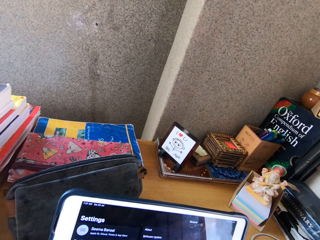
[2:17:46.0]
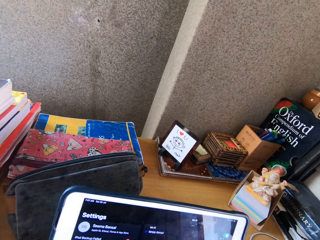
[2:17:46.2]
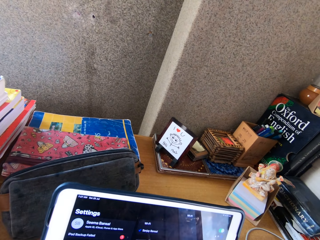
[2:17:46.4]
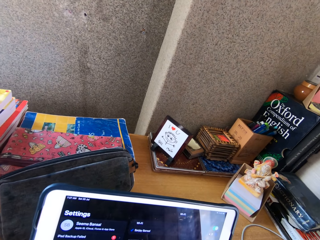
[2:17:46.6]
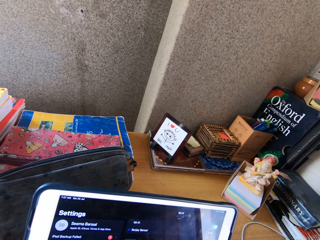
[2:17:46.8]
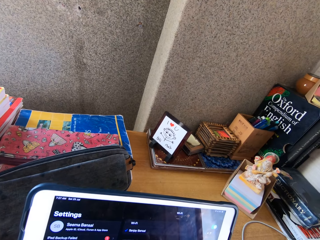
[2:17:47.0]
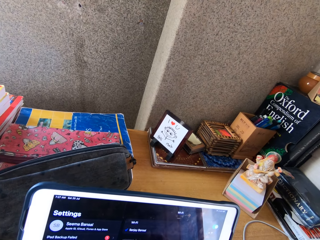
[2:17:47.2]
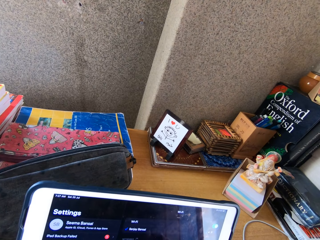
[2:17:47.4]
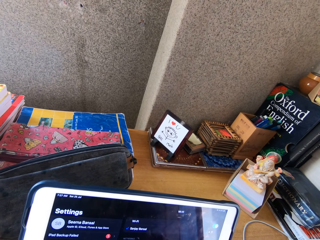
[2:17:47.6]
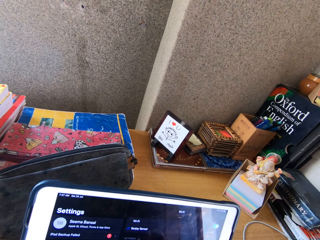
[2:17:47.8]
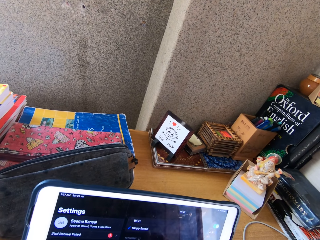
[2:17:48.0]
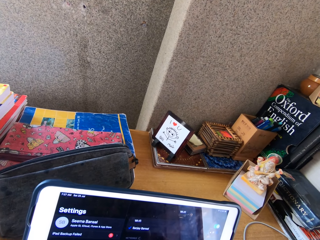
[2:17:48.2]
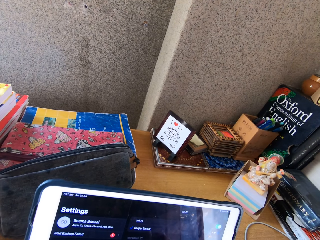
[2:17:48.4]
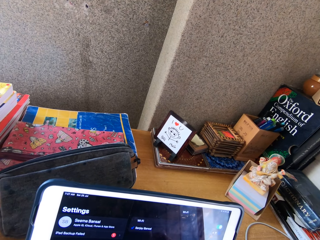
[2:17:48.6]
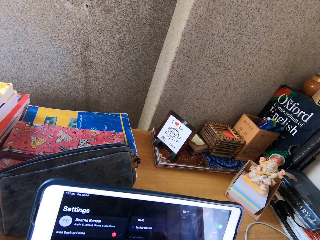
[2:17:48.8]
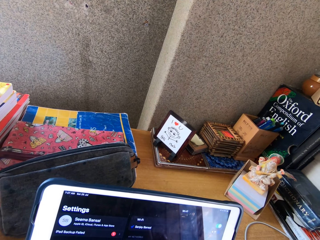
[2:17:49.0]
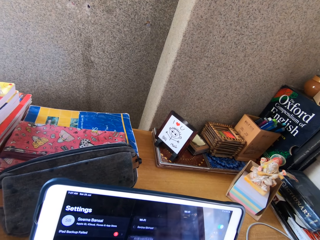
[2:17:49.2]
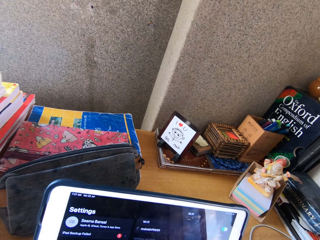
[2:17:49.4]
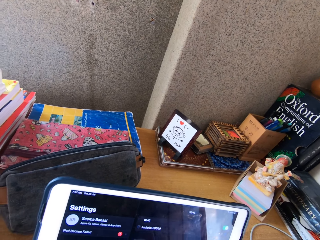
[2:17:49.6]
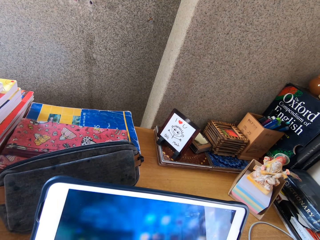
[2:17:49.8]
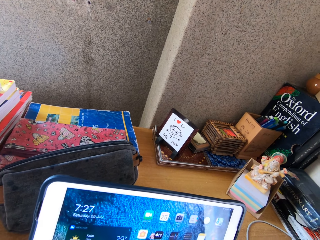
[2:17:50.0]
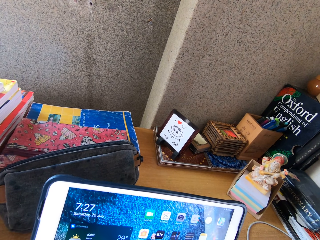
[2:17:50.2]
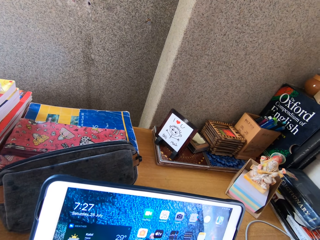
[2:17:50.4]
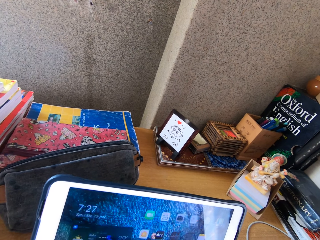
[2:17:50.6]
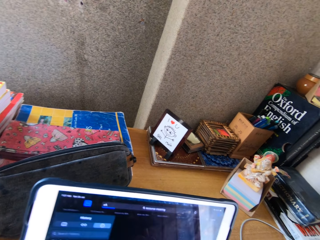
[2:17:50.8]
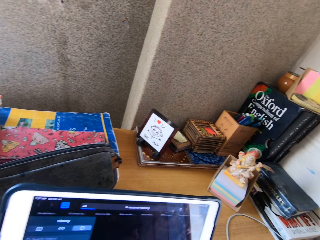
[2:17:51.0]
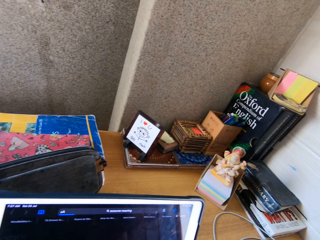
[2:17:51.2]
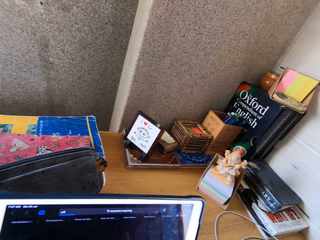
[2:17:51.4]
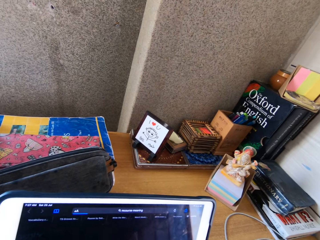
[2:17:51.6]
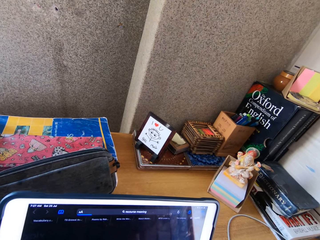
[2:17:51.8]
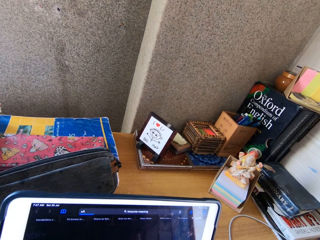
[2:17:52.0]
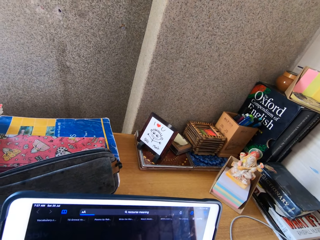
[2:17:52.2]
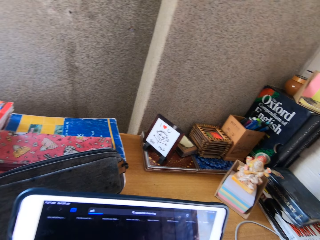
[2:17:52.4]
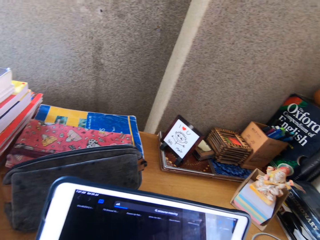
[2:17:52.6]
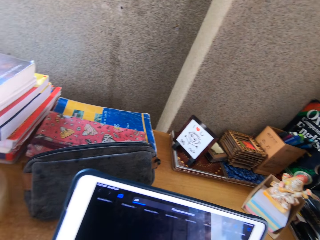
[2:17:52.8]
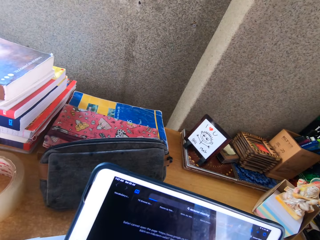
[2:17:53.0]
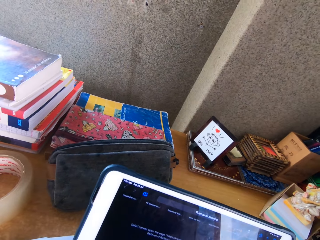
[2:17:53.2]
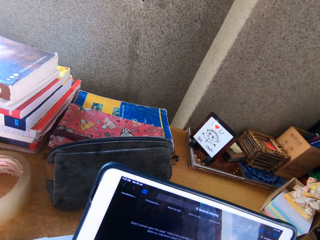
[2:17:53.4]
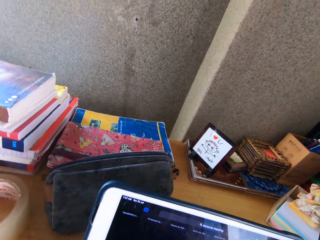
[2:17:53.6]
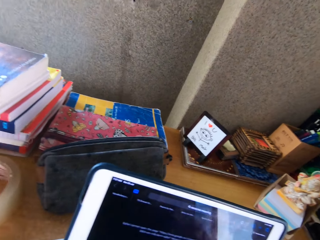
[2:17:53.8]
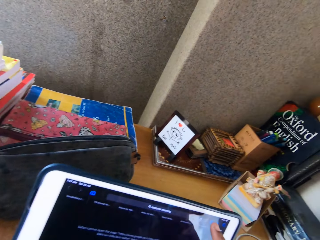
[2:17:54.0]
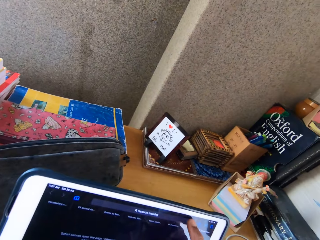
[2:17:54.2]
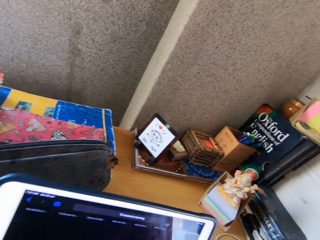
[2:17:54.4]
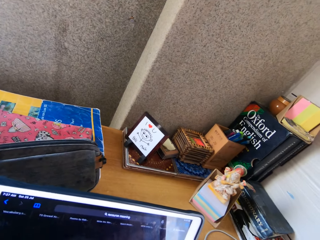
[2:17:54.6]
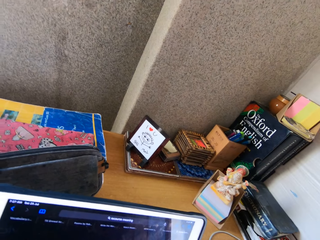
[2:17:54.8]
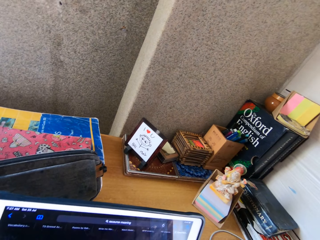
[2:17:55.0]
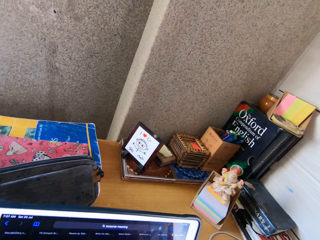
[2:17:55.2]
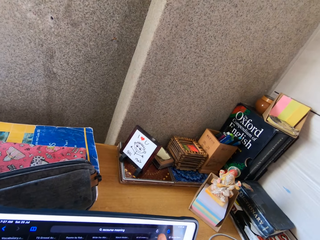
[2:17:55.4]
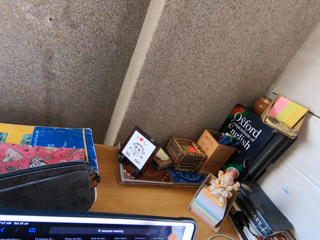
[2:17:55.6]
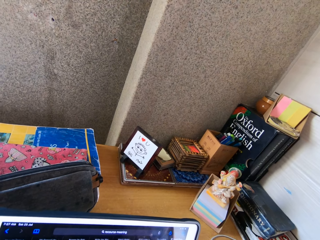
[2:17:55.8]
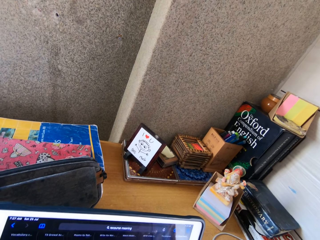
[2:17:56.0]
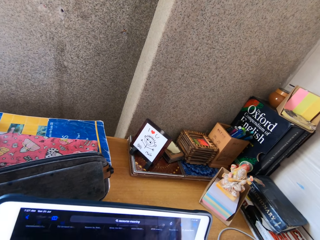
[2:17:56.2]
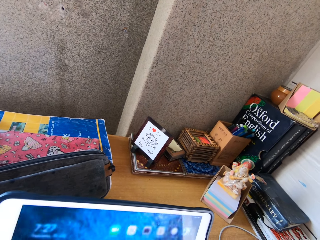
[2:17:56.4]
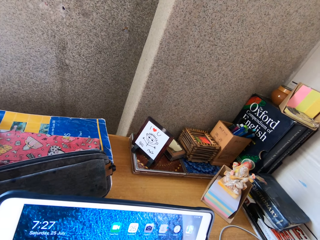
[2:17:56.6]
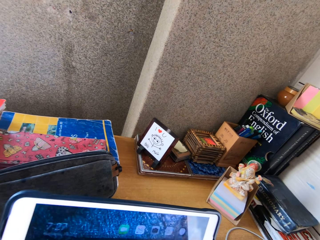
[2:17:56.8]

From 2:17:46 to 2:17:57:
The camera wearer operates a tablet.

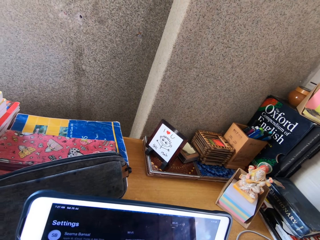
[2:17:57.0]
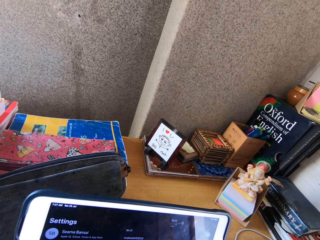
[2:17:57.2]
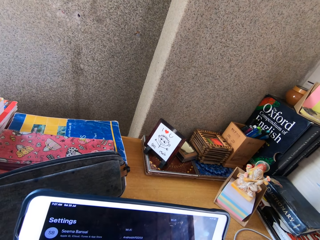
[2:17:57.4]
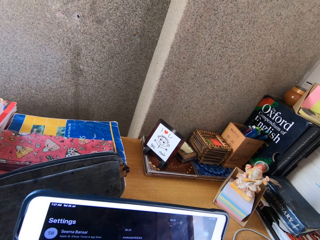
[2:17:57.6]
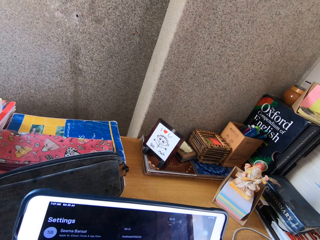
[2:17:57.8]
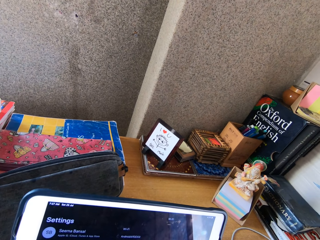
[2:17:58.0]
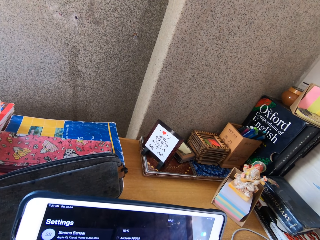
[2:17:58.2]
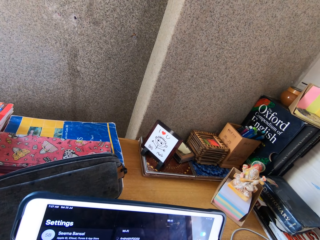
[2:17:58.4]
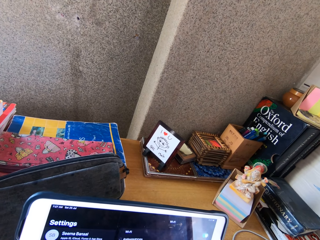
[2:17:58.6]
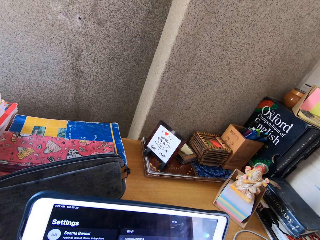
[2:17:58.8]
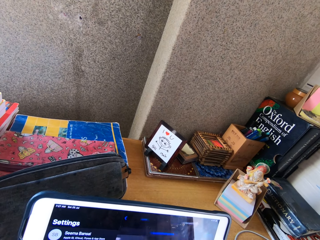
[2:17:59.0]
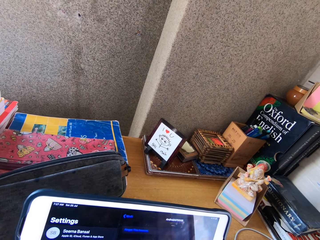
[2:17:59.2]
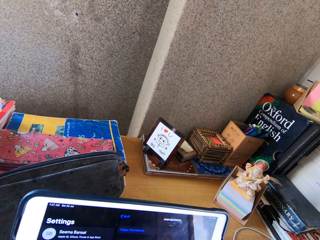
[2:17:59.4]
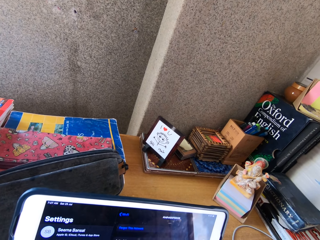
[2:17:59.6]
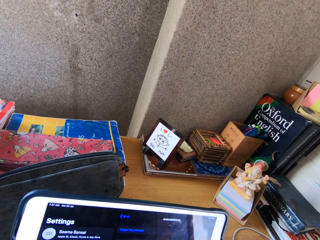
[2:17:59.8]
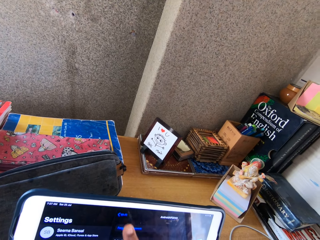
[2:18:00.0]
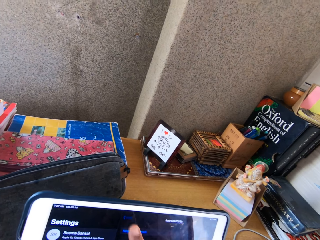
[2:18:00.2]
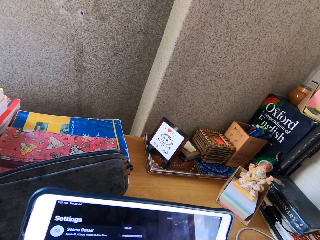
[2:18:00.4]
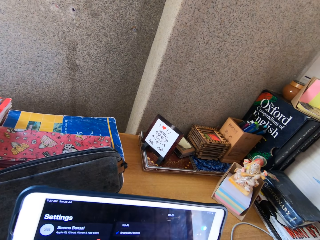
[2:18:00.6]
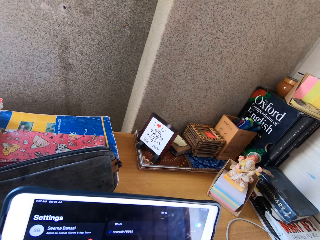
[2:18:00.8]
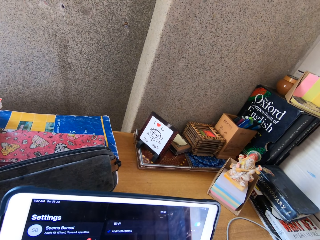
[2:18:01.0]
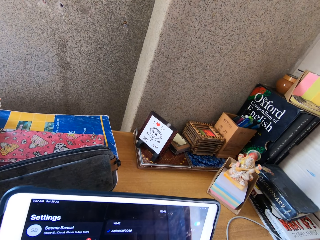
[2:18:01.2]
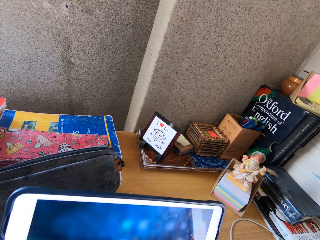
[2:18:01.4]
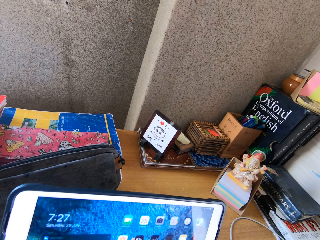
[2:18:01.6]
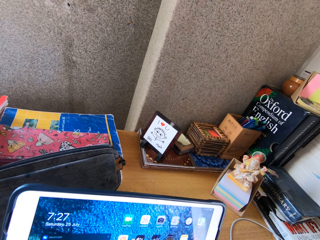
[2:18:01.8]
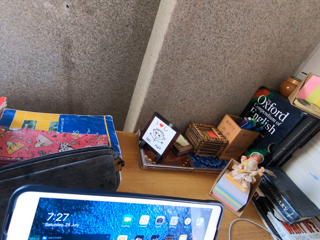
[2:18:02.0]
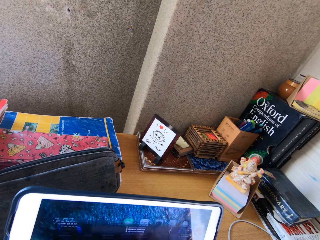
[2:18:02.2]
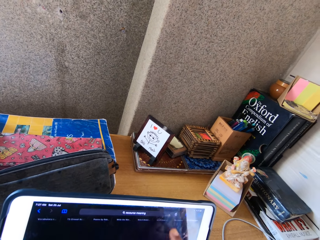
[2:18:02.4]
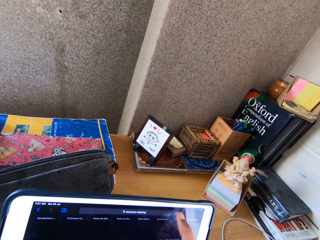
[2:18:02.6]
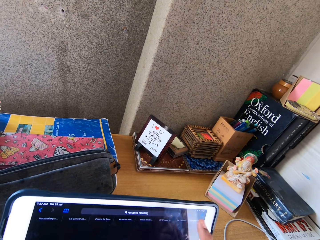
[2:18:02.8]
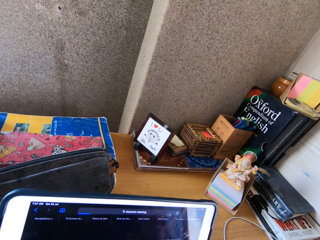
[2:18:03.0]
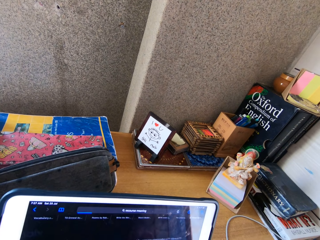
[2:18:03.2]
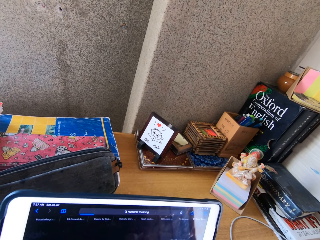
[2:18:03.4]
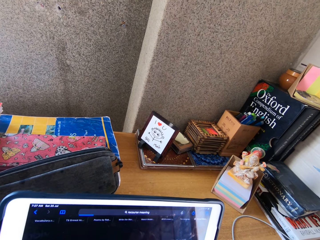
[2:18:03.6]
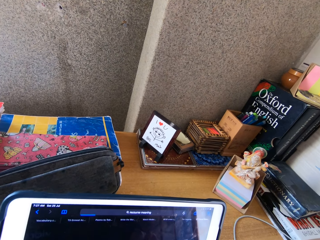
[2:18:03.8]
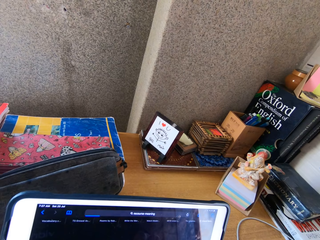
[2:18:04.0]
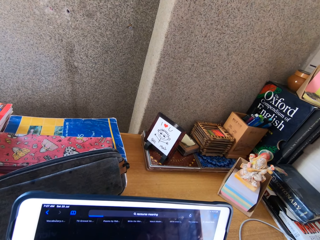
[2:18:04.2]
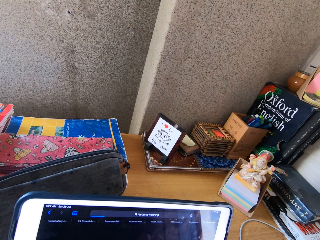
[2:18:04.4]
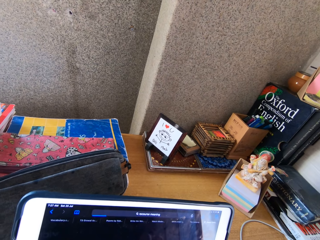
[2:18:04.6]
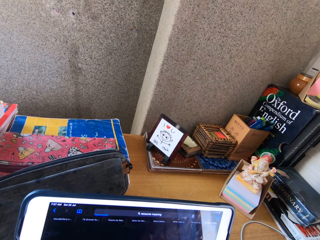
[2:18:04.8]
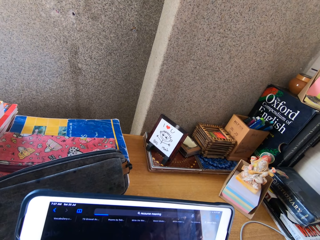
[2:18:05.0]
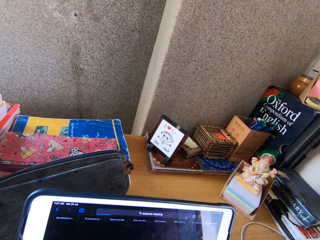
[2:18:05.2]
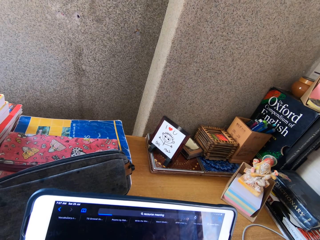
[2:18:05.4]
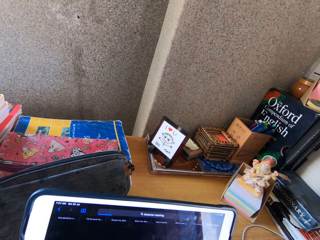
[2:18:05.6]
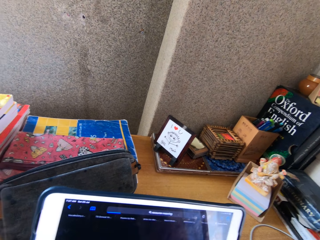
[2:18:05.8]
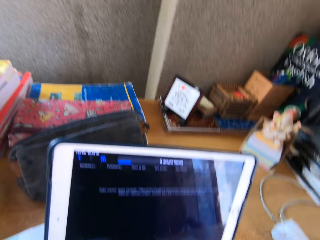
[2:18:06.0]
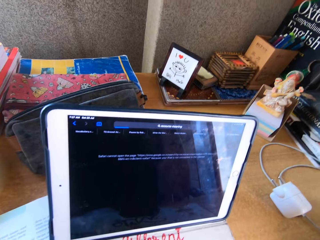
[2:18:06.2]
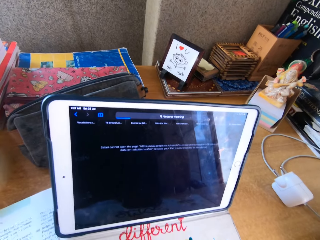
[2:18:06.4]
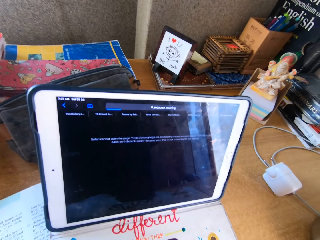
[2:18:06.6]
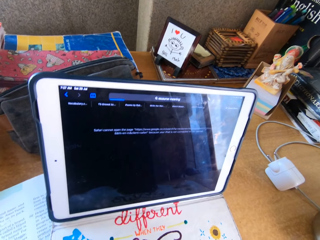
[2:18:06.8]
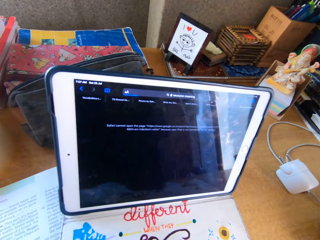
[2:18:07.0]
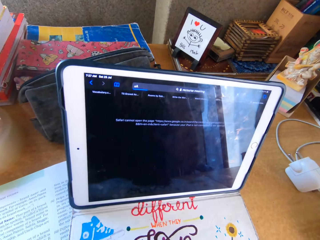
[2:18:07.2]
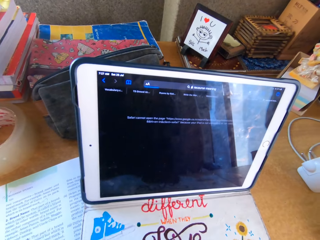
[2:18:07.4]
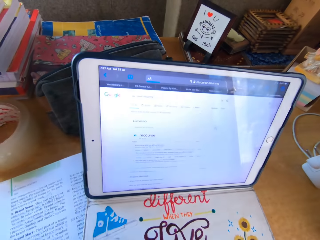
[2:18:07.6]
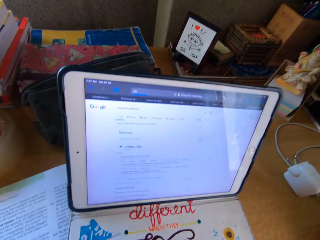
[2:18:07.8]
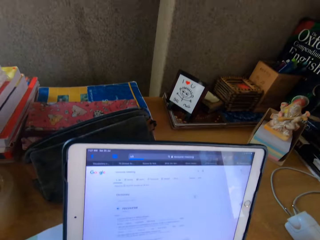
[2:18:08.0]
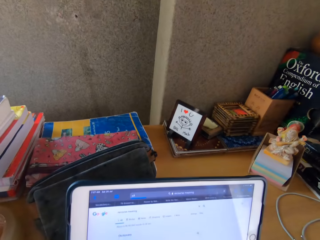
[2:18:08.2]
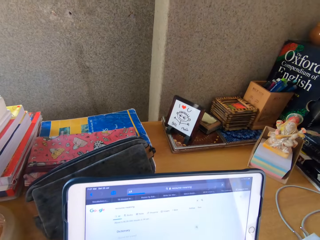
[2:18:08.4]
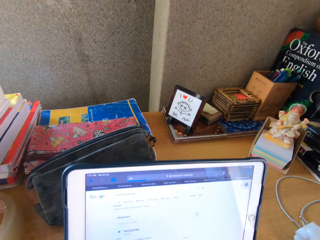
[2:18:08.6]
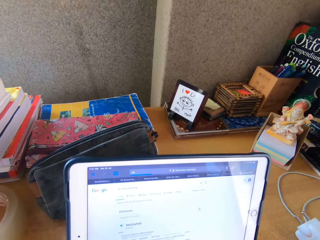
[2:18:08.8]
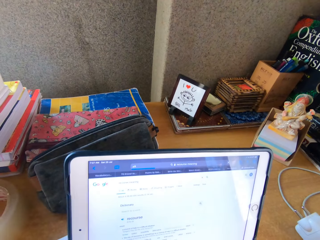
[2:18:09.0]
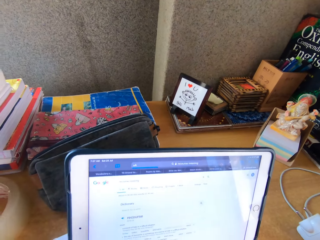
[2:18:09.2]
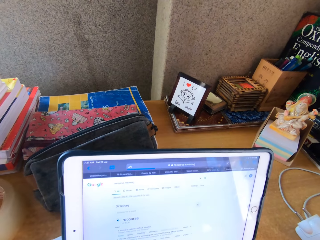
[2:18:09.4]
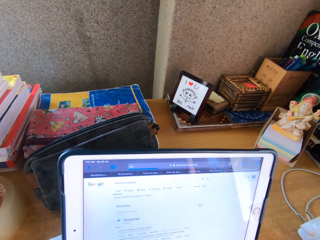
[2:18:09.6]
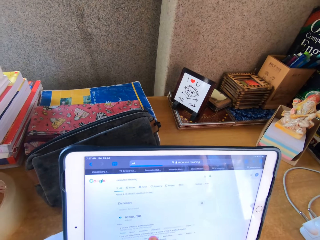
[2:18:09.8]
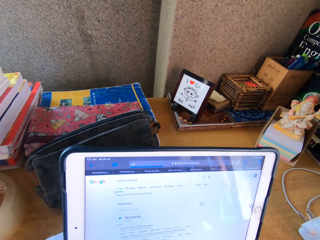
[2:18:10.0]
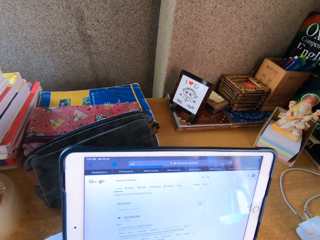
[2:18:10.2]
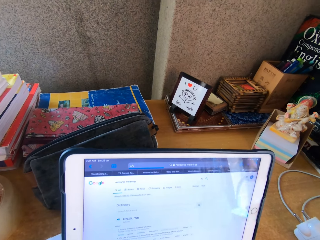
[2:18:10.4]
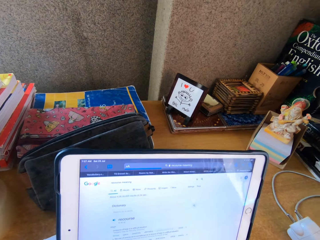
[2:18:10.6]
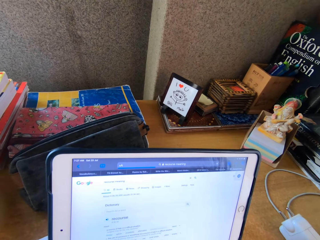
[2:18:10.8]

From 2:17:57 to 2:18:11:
The camera wearer scrolls through the tablet phone.
